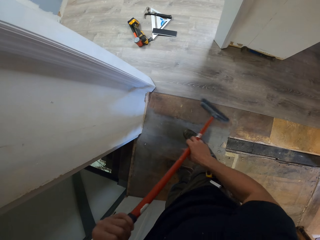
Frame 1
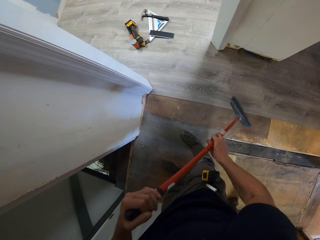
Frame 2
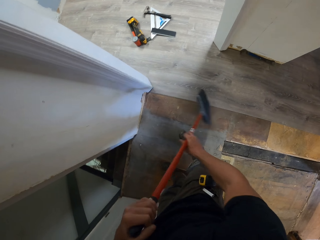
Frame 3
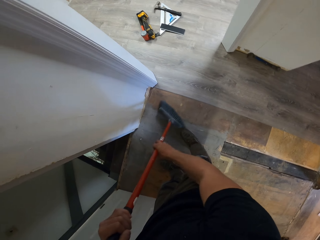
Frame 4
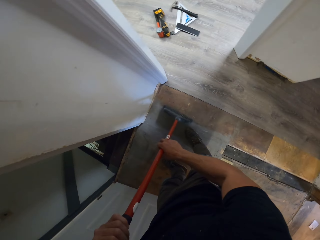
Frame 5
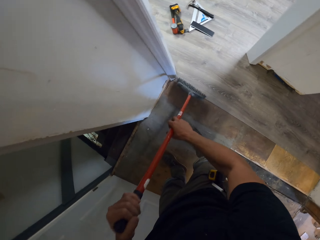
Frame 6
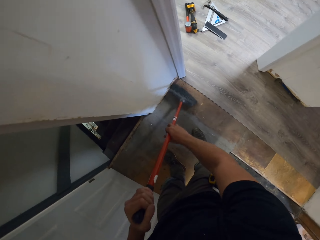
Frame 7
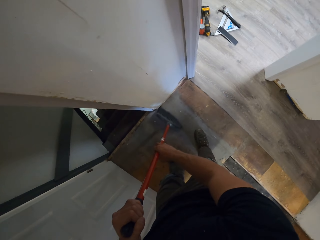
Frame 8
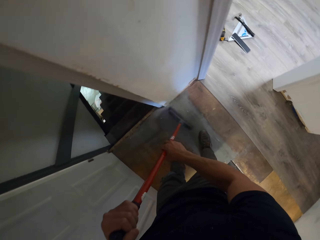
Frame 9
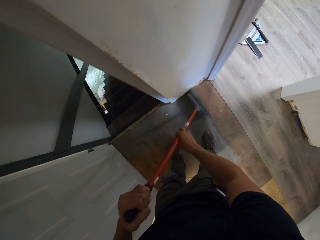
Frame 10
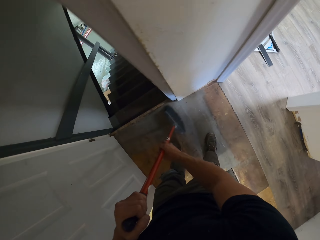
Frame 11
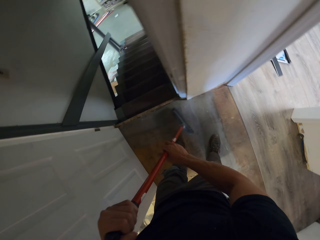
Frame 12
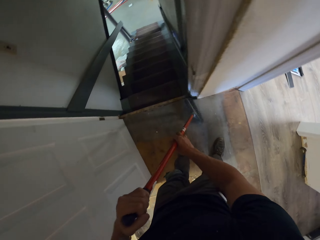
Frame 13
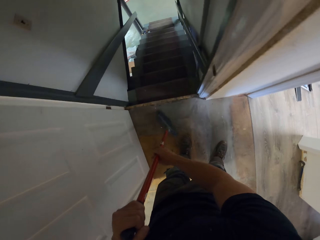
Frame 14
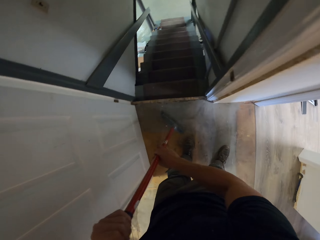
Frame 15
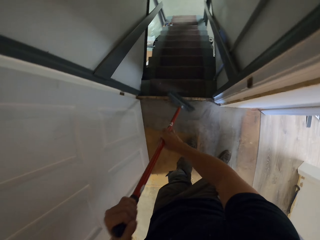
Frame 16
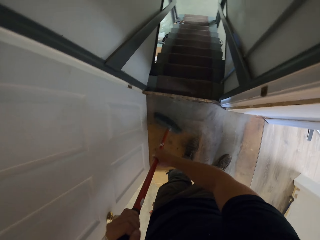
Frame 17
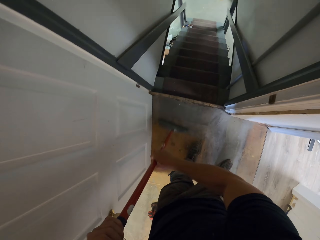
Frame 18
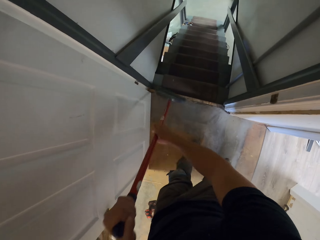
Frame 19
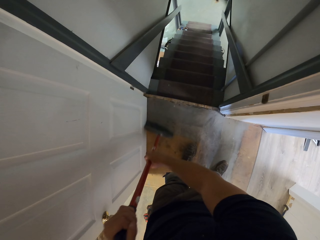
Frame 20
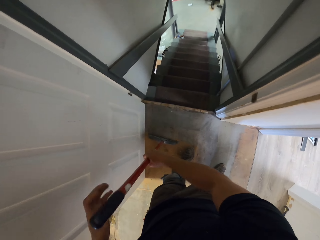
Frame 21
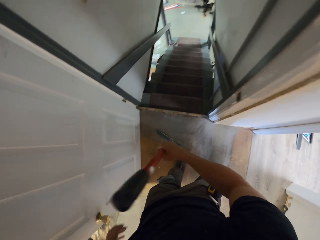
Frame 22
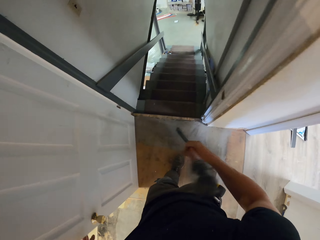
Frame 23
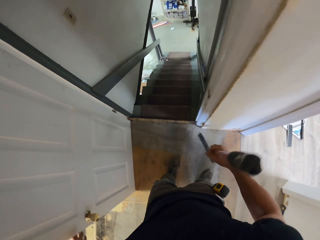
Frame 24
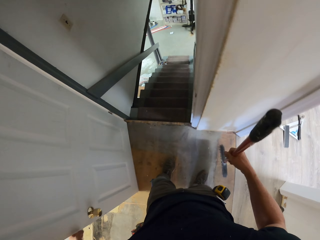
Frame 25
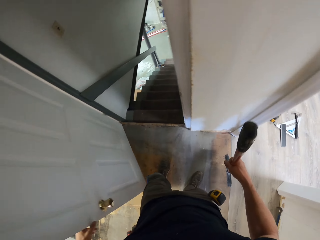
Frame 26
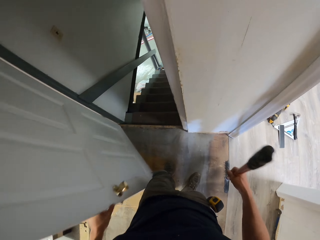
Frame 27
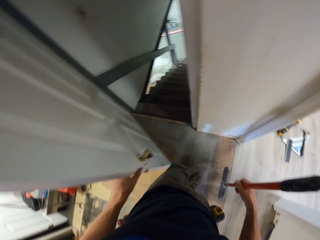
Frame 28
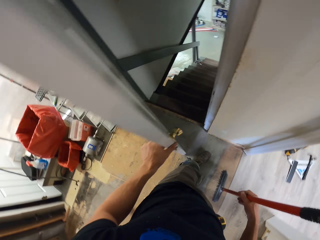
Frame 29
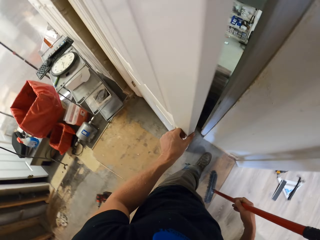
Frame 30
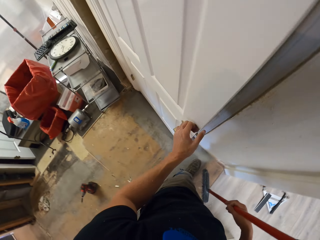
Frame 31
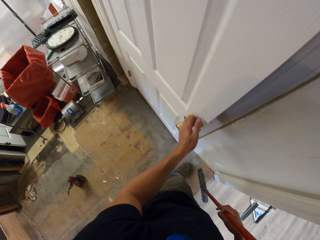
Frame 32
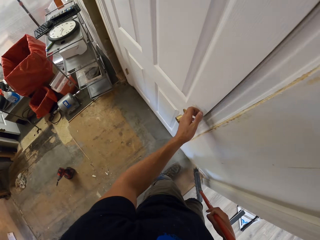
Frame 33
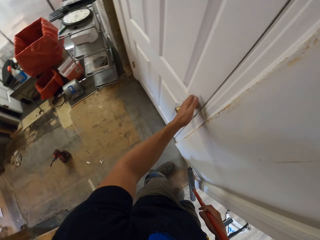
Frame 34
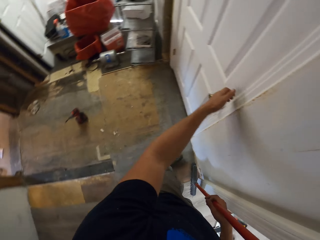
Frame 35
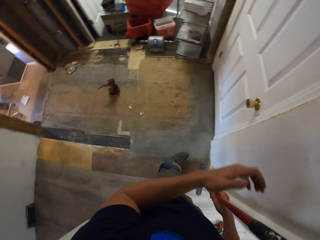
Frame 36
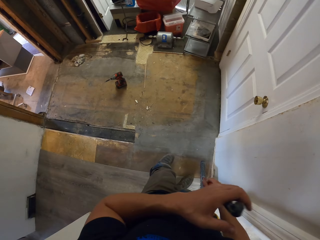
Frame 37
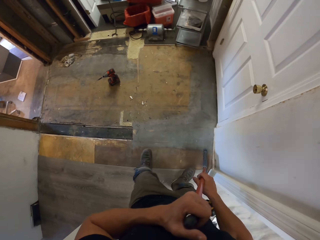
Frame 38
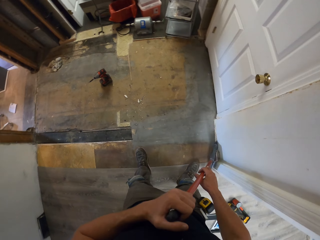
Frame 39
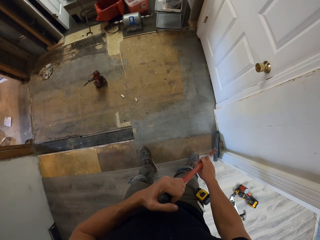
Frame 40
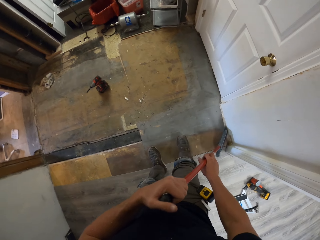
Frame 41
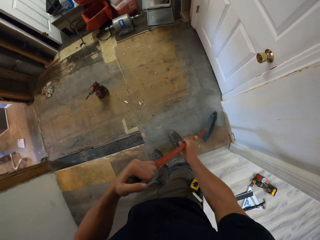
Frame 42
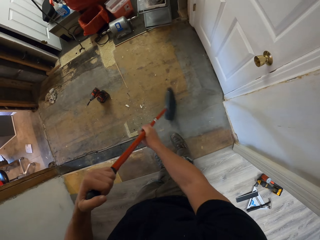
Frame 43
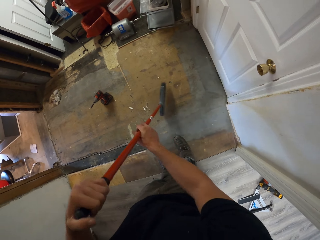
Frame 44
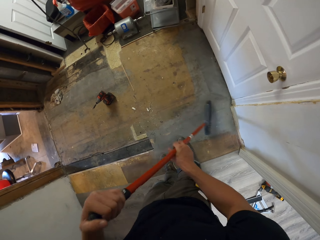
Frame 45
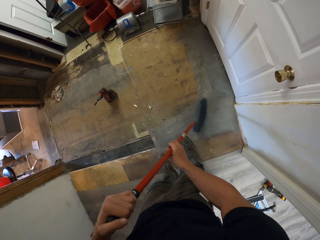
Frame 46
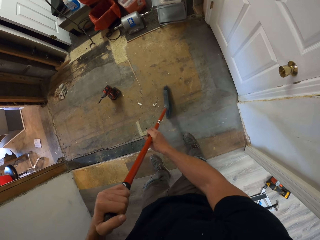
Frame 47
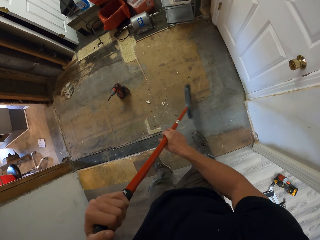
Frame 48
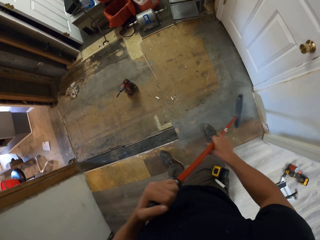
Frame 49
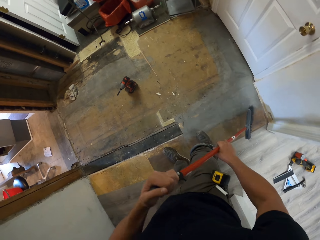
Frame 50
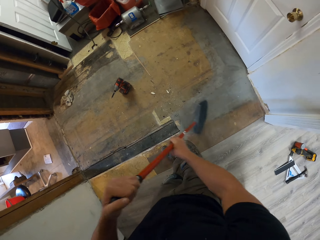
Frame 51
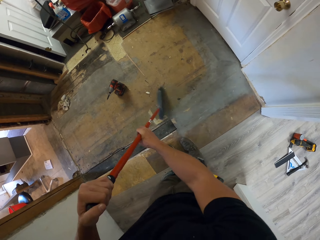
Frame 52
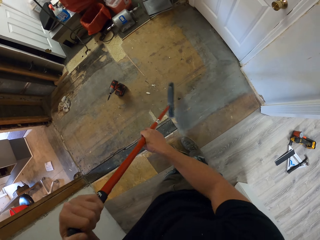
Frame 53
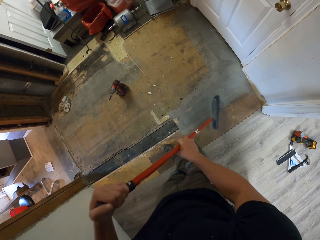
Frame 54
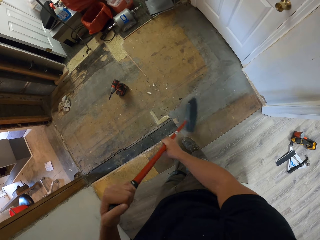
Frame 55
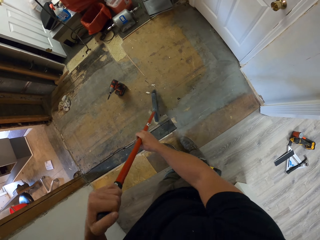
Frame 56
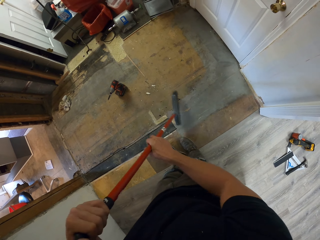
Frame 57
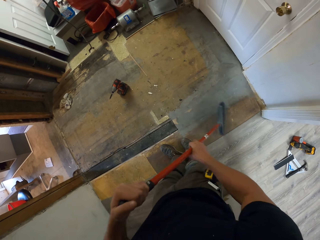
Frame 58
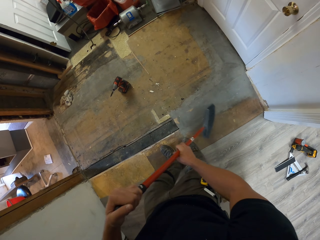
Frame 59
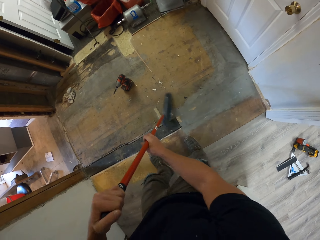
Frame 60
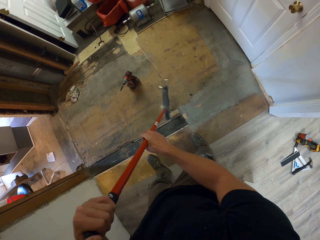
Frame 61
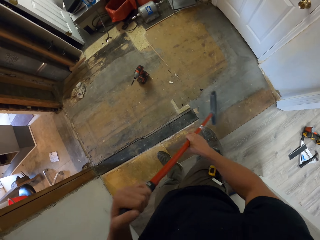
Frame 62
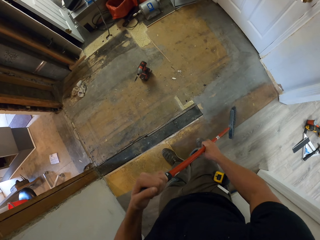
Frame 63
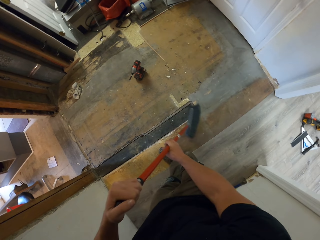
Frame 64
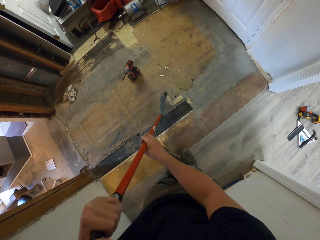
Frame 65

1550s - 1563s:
The camera wearer closes the door. They hold the broom with the left hand and sweep the floor using the broom.

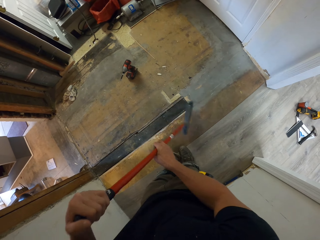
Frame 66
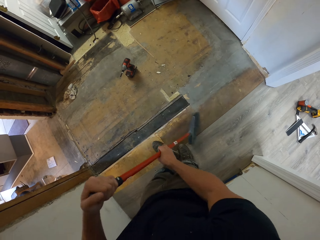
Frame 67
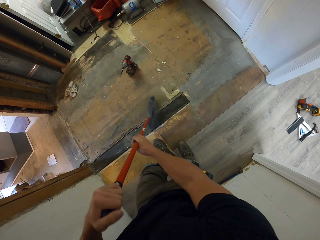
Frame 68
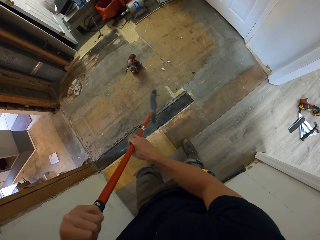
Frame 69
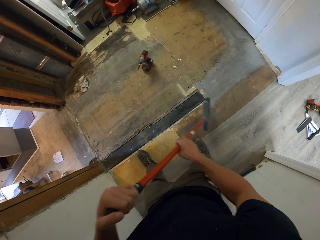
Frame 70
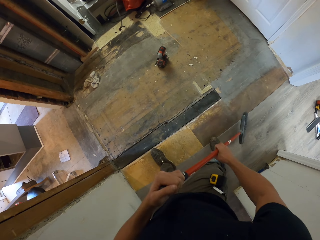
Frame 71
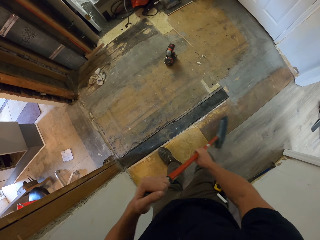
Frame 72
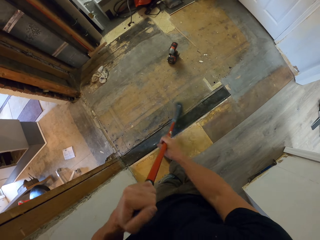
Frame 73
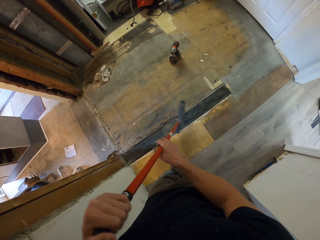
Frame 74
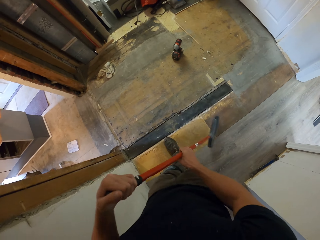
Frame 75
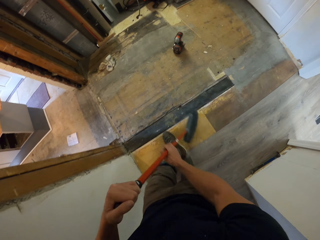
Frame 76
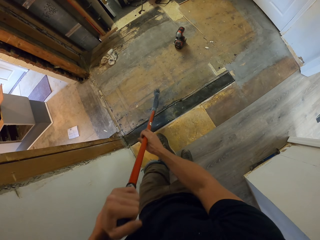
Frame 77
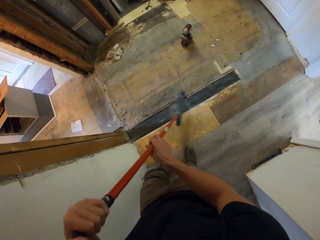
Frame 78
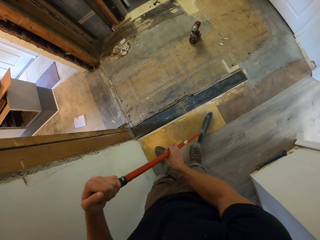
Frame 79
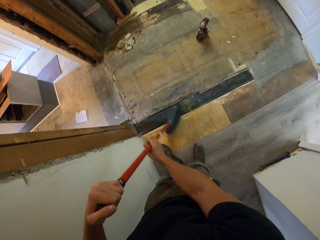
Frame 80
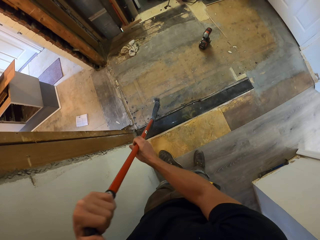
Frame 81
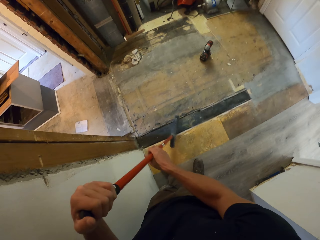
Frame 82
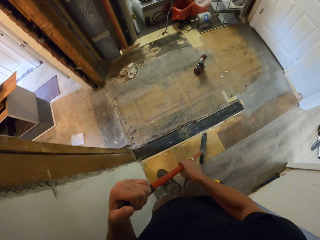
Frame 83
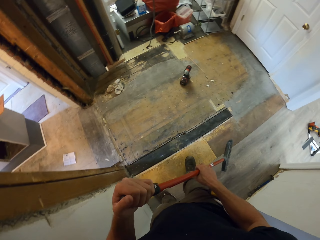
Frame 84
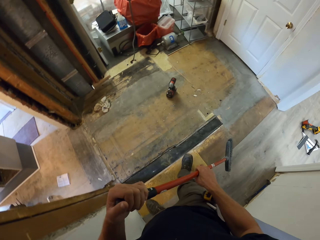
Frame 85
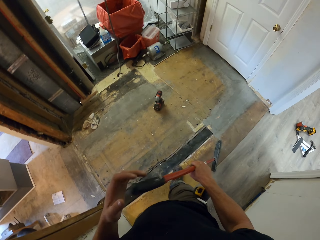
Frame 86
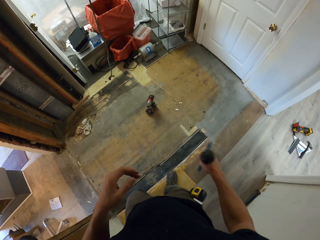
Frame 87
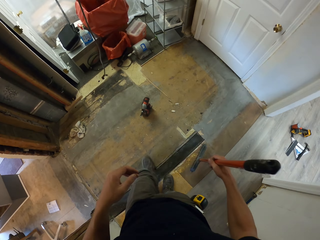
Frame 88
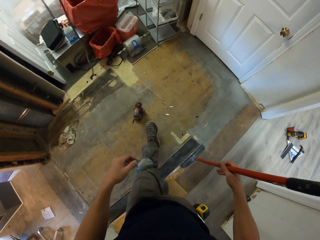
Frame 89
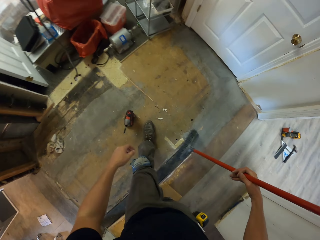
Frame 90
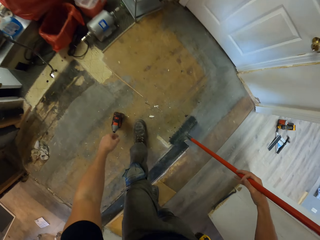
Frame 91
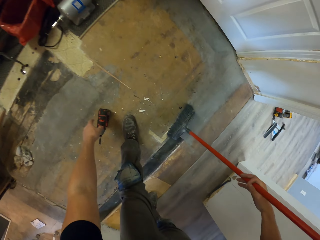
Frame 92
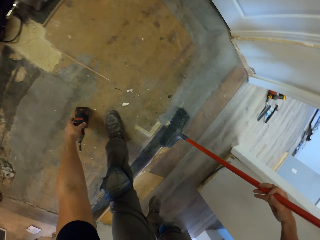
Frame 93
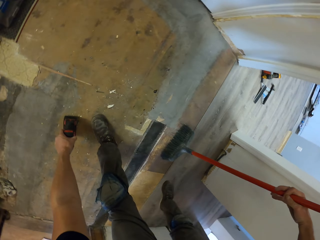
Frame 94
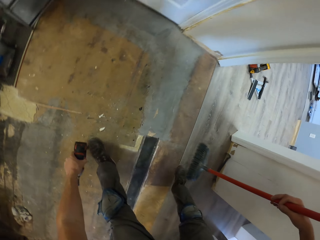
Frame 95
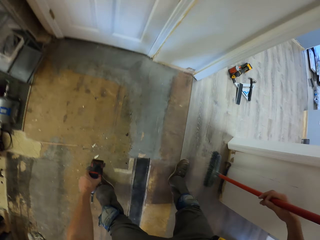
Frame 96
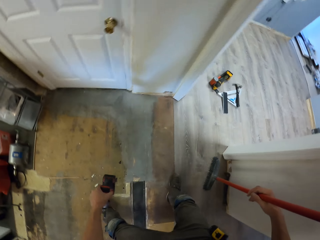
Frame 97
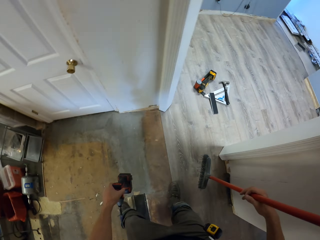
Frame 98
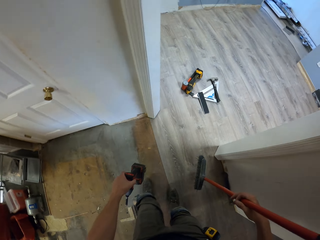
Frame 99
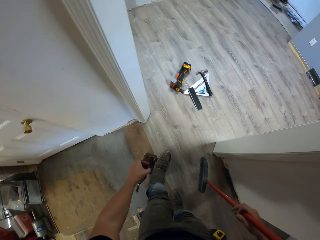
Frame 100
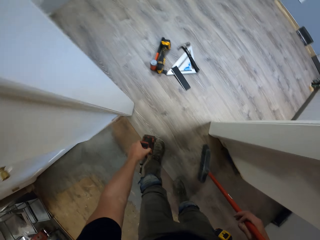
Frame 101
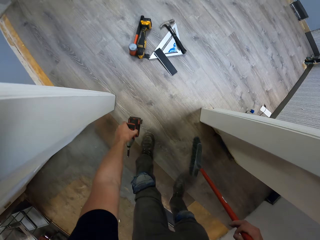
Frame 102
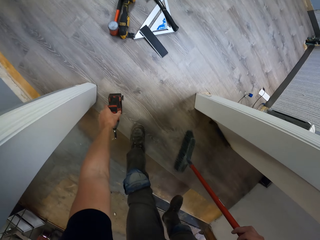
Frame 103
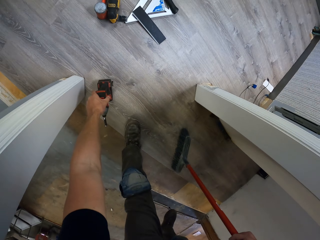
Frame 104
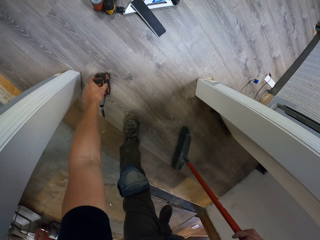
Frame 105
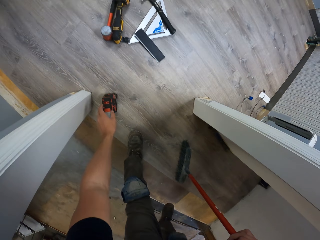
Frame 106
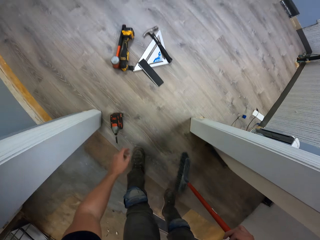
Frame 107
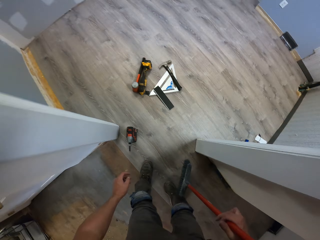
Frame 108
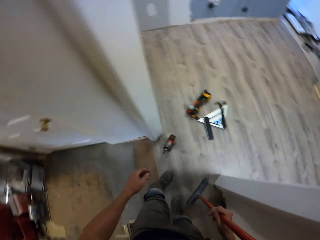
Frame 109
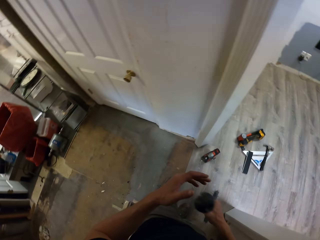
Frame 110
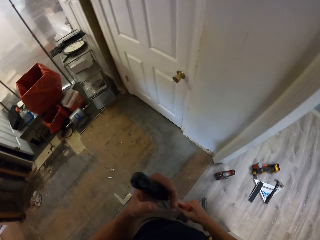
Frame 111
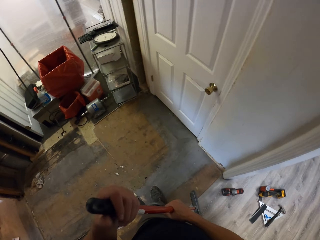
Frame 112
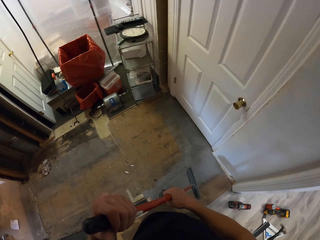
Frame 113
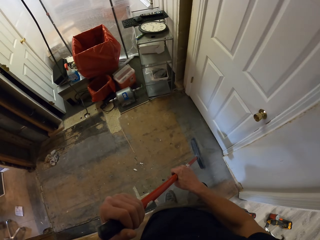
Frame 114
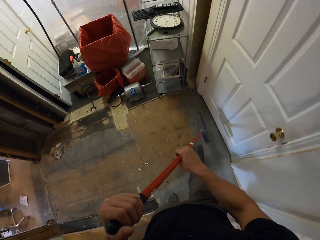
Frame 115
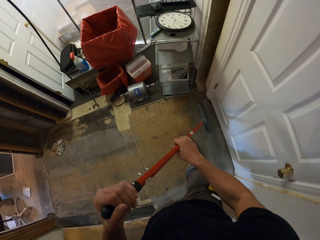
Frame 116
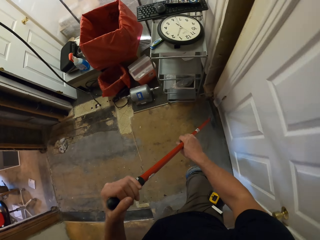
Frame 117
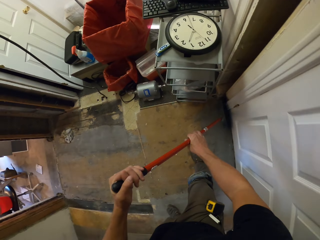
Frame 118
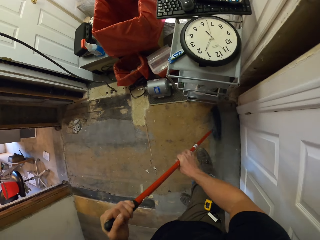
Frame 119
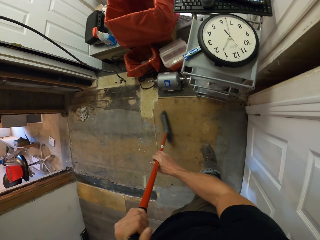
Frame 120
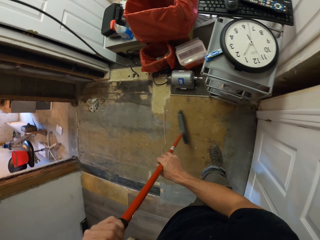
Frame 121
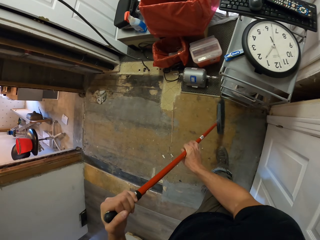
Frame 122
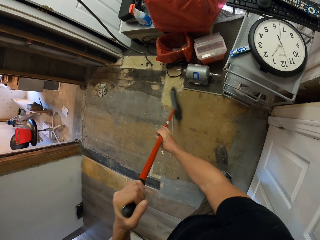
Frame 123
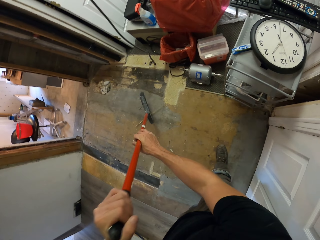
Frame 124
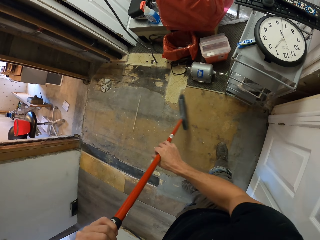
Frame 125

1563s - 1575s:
The camera wearer swings the left hand. They pick up the drill with the left hand. They shift the tool on the floor. They drop the drill on the floor. They hold the broom with the left hand and sweep the floor using the broom.
